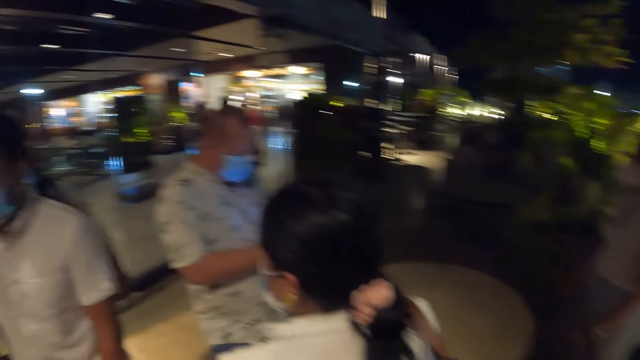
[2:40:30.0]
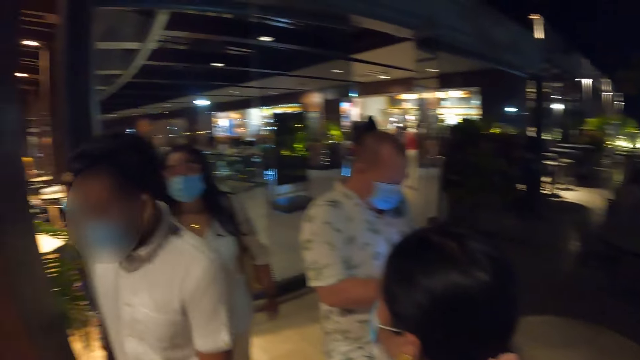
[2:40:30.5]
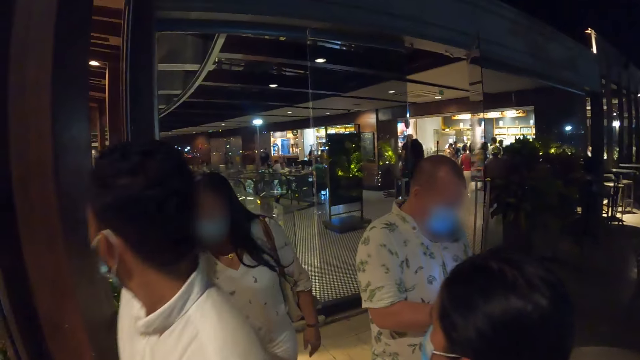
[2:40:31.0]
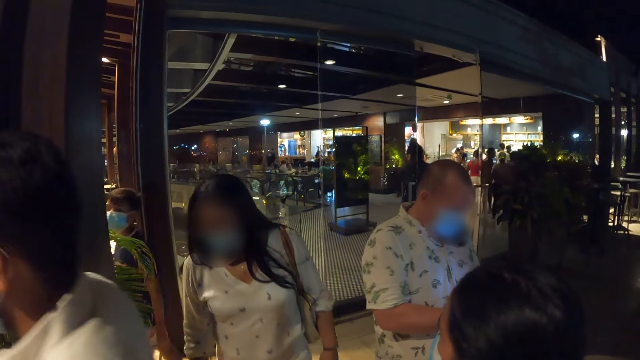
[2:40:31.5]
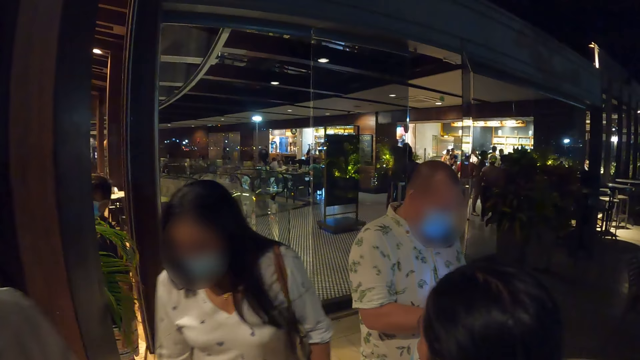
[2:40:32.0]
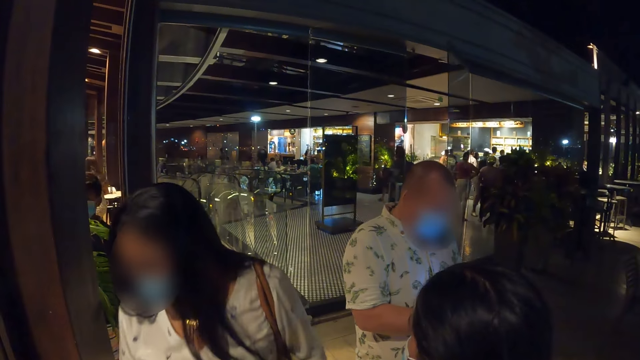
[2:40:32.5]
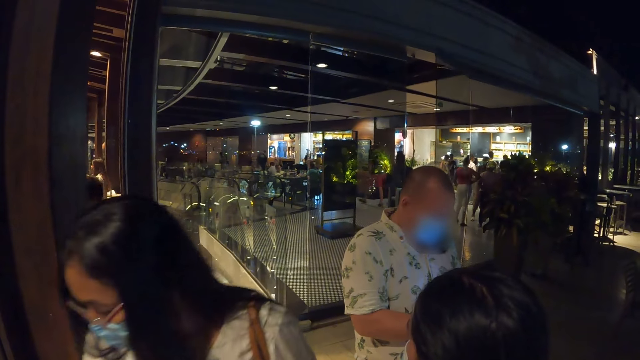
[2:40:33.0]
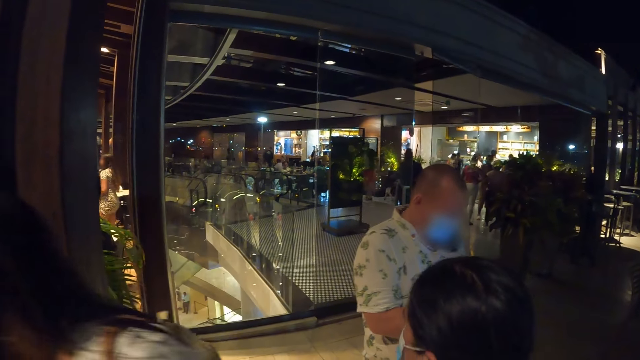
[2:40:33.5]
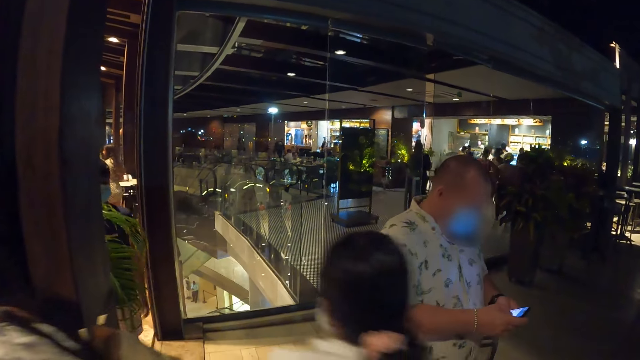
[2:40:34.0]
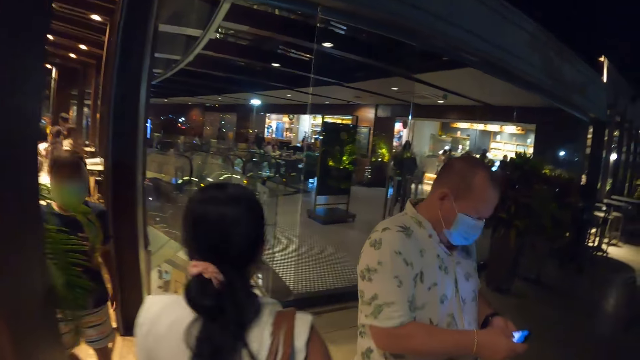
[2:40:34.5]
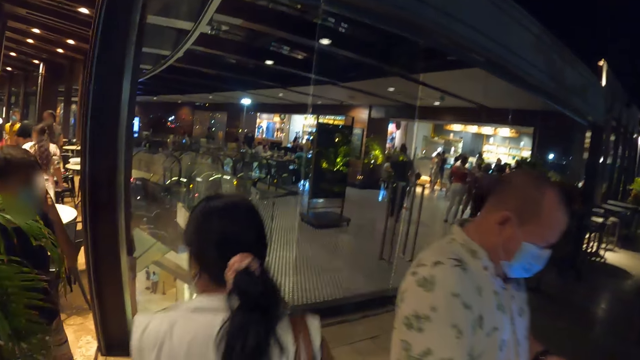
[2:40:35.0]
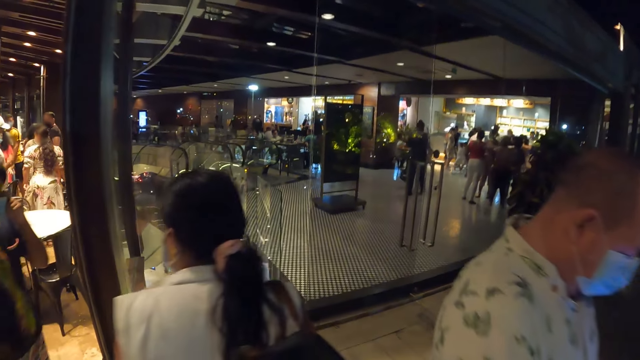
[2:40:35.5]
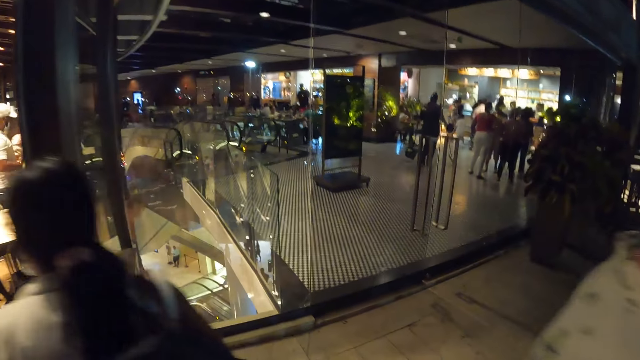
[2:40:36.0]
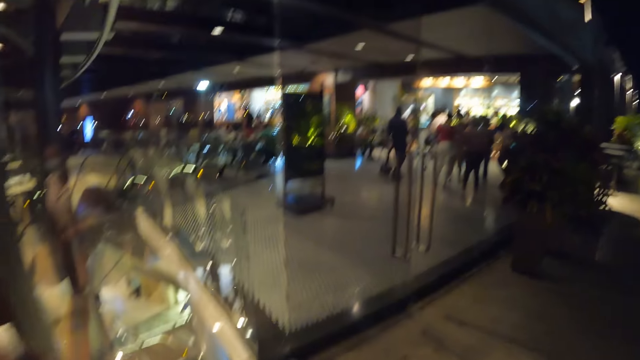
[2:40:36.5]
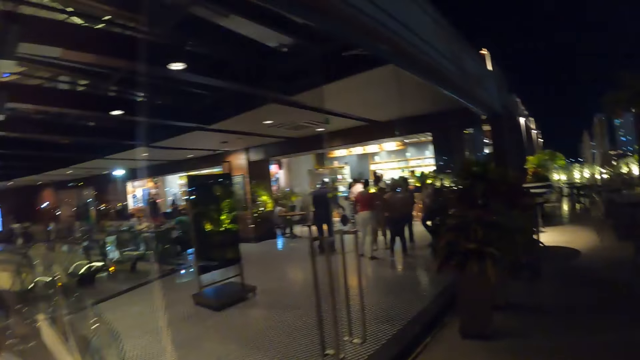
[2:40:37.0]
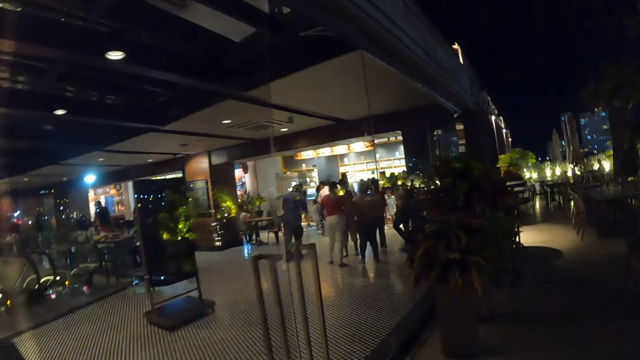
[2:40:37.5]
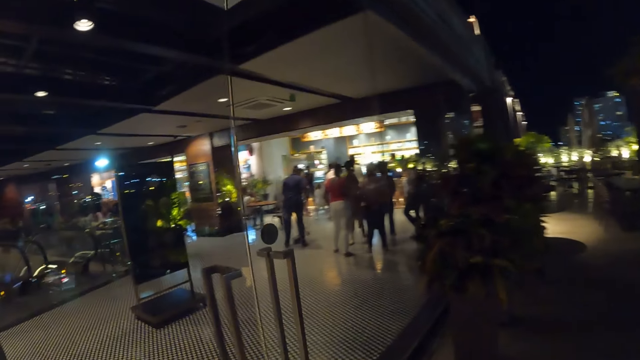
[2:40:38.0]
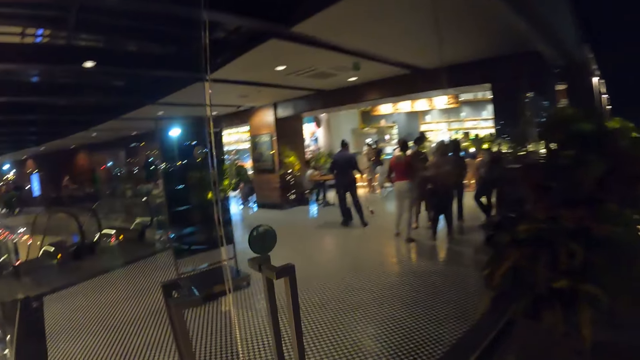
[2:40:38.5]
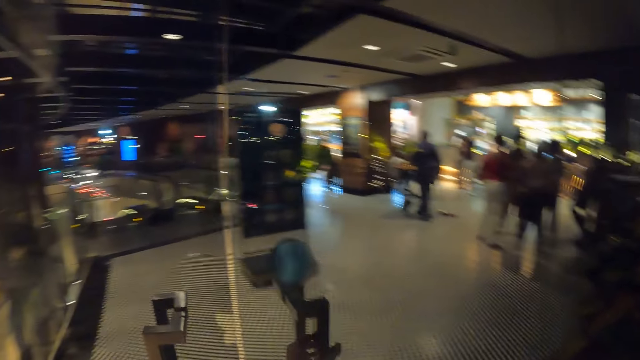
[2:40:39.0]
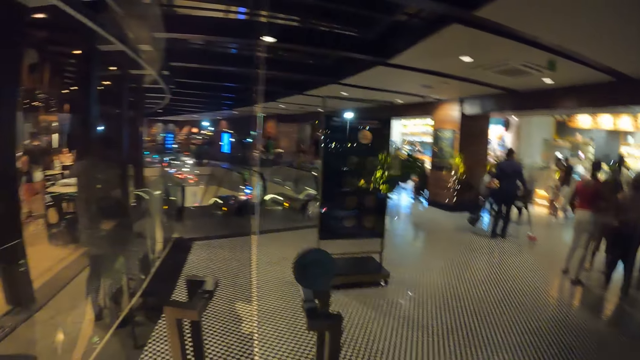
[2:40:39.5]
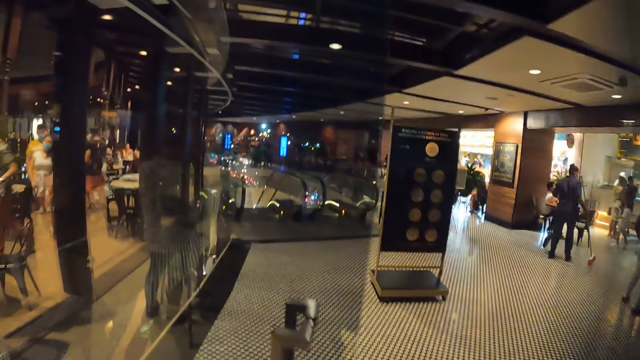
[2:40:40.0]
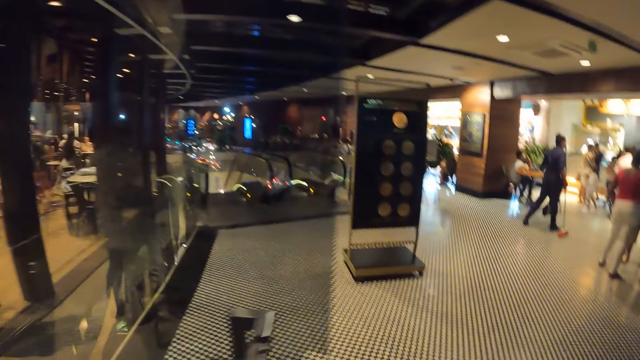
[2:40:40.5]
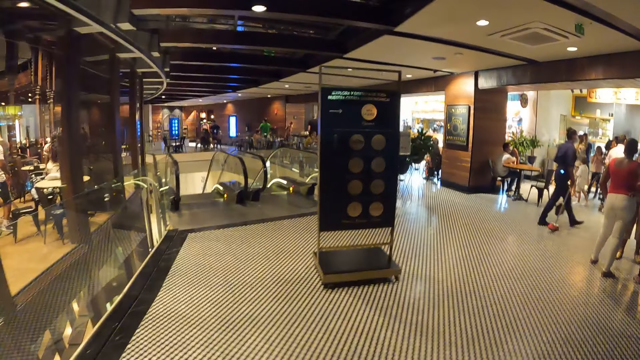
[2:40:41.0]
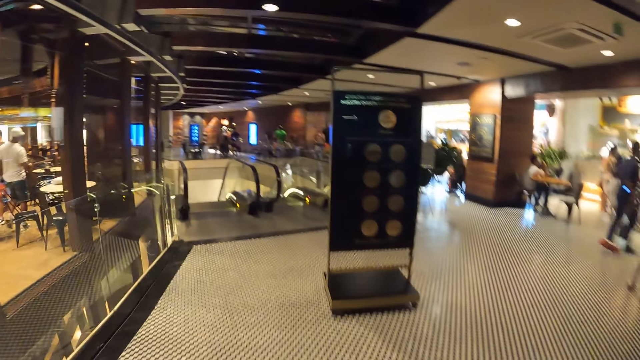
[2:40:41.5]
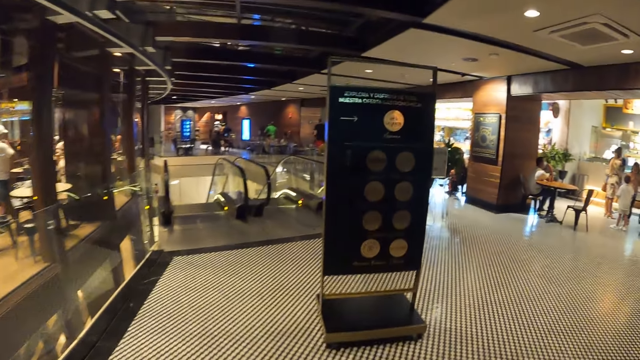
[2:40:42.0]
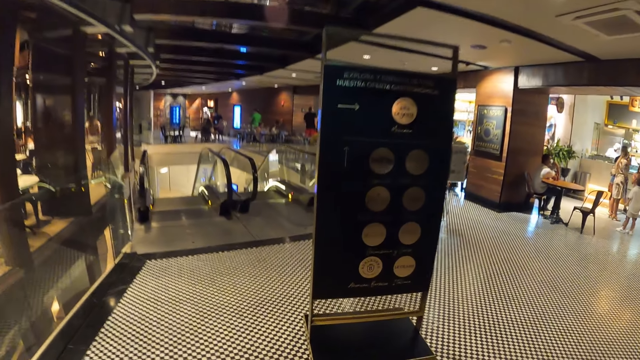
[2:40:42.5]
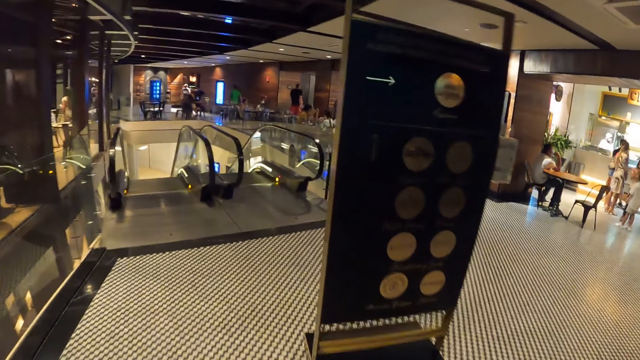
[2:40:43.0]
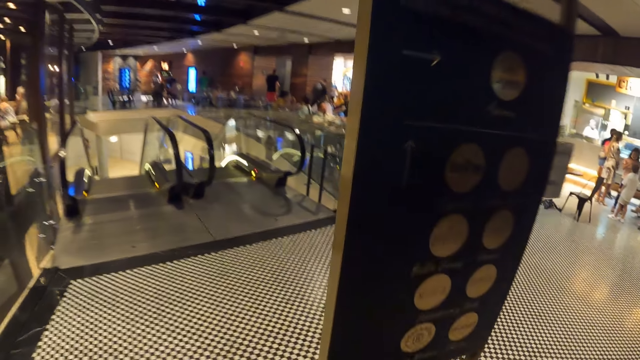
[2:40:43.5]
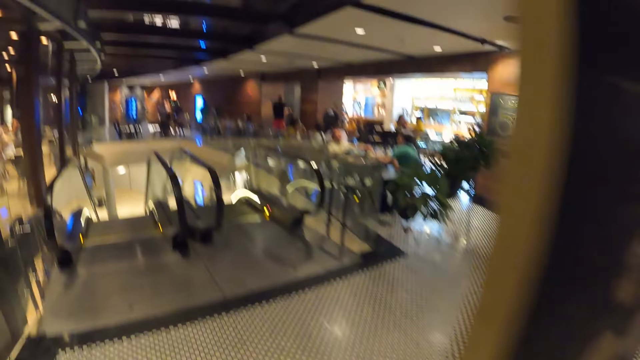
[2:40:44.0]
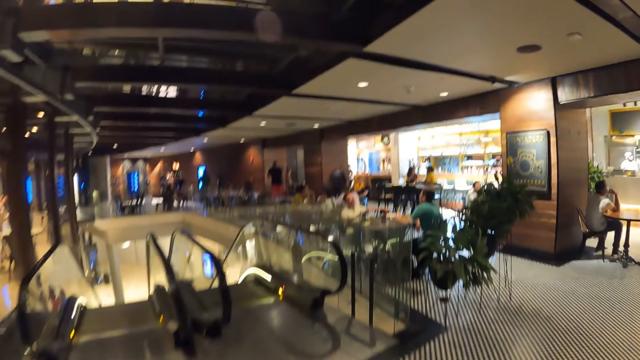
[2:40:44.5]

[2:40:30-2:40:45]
The camera wearer looks around in a room. He opens the door with his right hand. He walks along the mall.

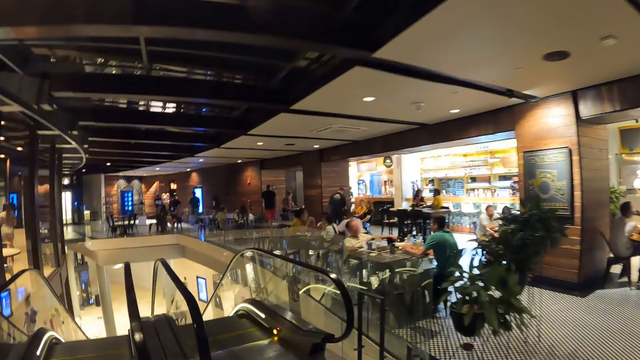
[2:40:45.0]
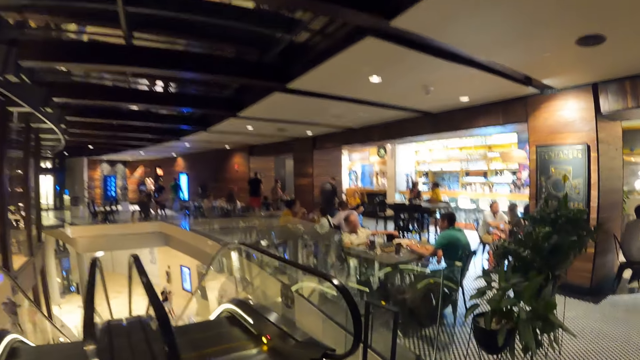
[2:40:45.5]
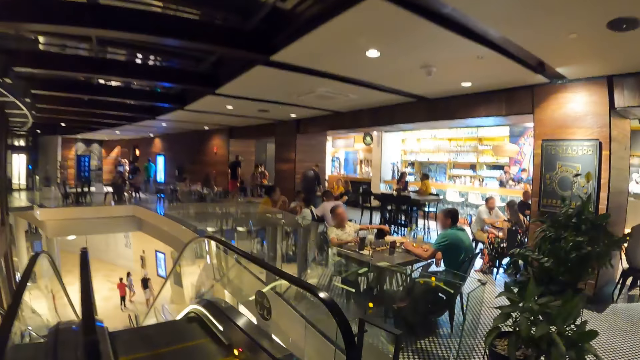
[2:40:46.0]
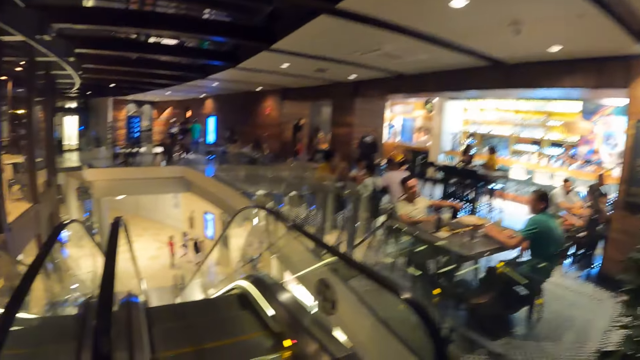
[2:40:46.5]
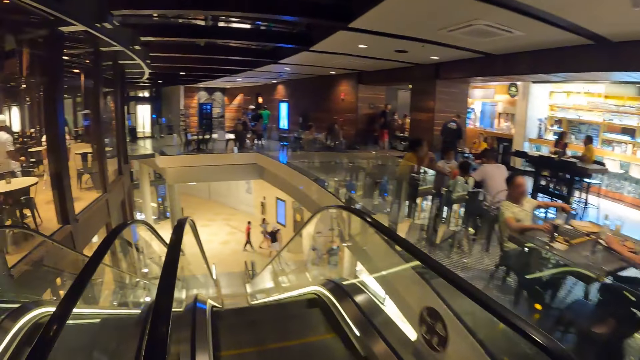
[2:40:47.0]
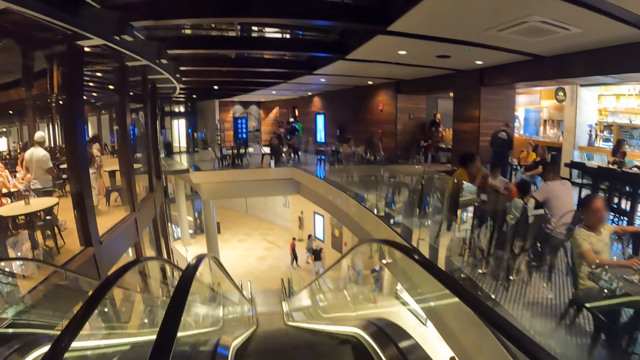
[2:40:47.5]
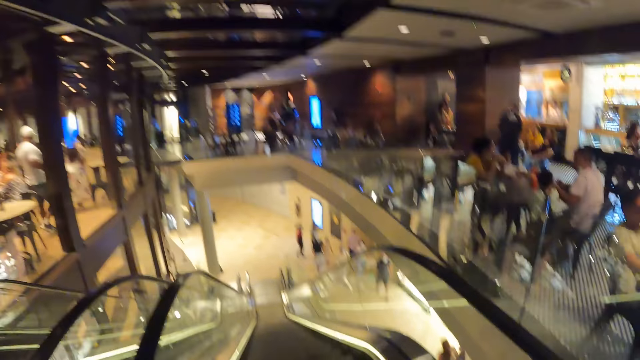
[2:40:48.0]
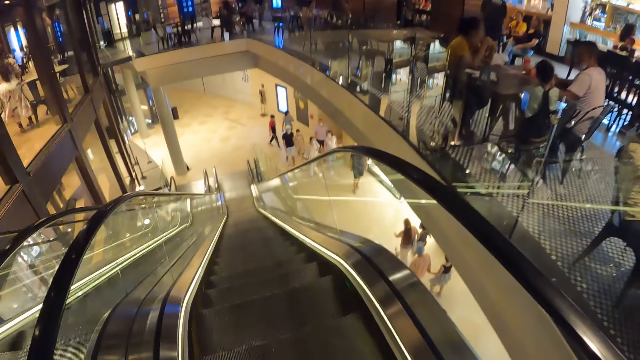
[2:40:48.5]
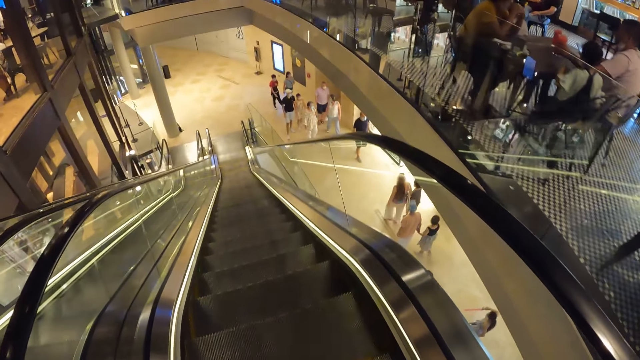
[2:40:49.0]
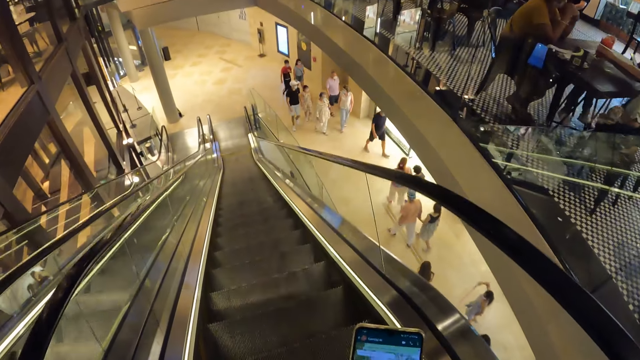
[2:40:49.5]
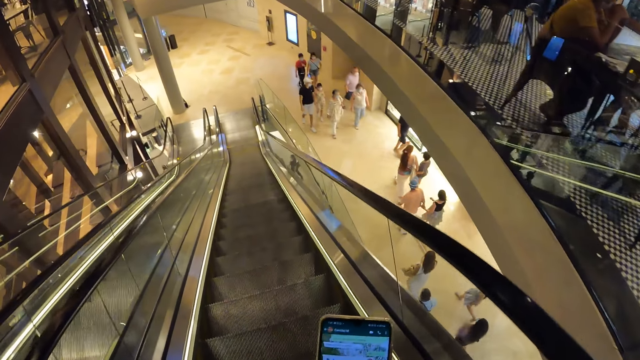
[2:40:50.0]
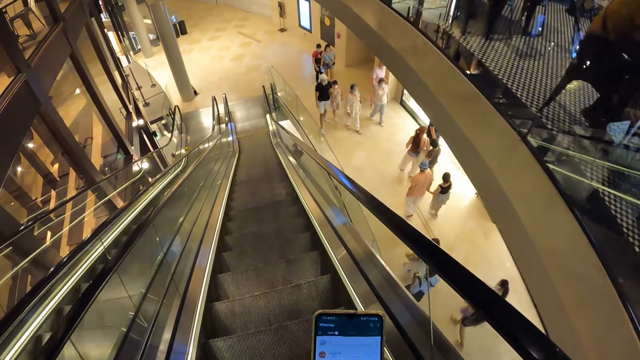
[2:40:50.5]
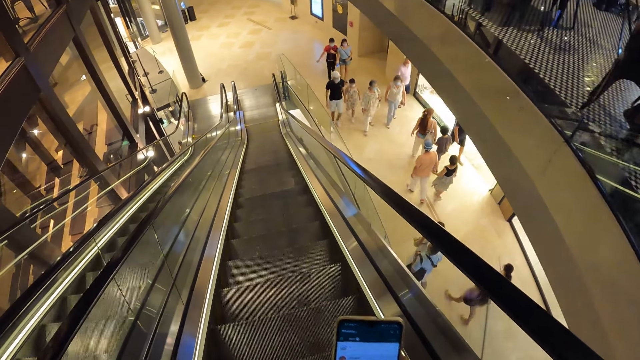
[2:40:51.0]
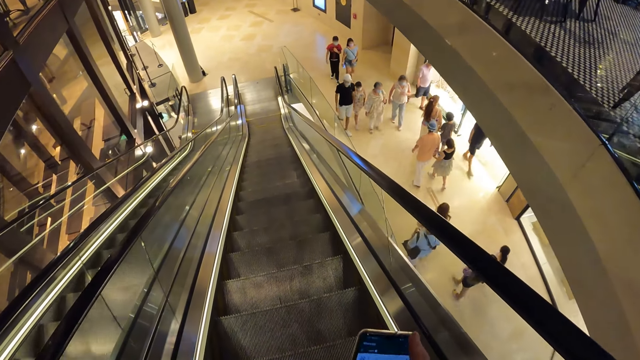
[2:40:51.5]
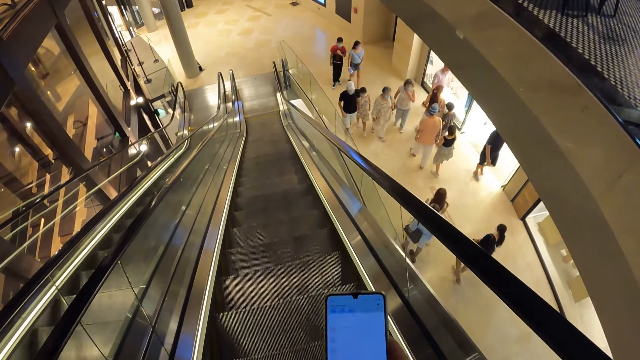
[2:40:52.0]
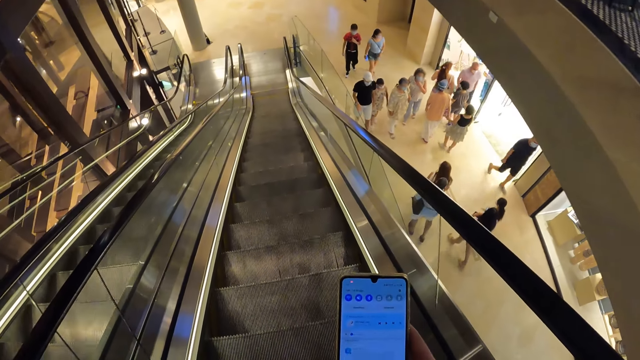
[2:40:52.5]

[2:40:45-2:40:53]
The camera wearer steps on the escalator. They move up on the electric stairs. They operate the phone with both hands.
